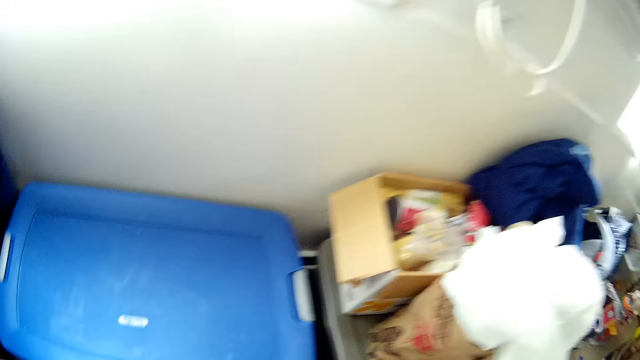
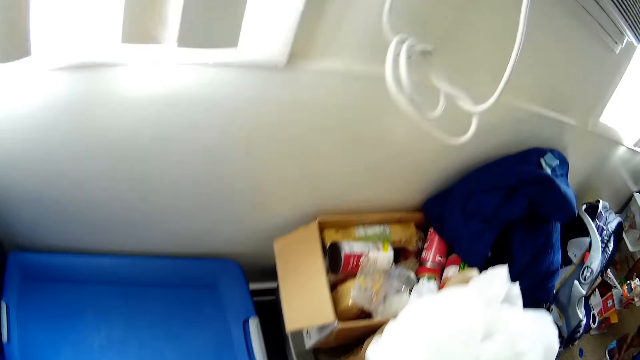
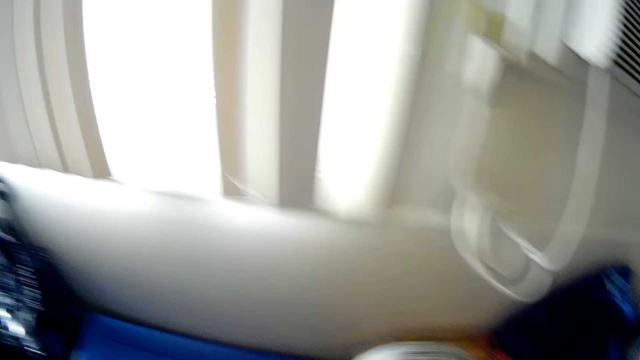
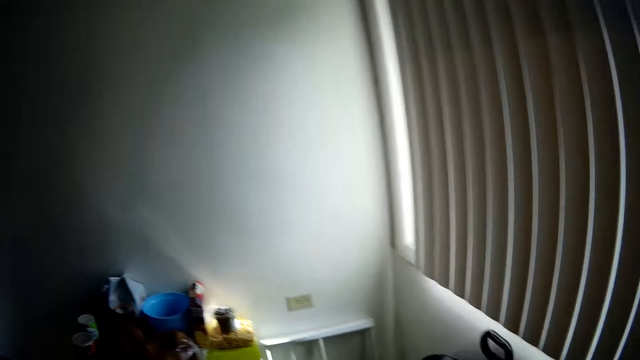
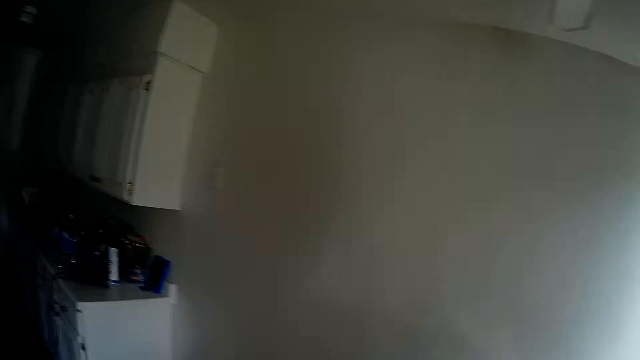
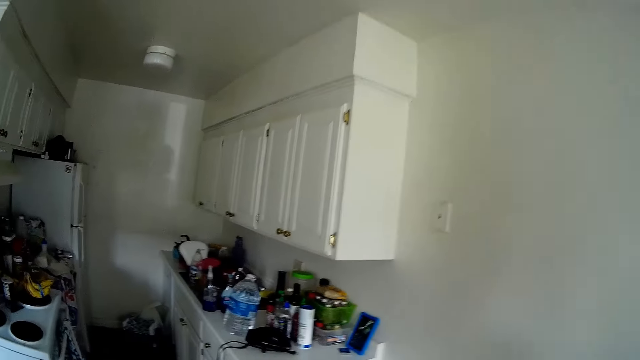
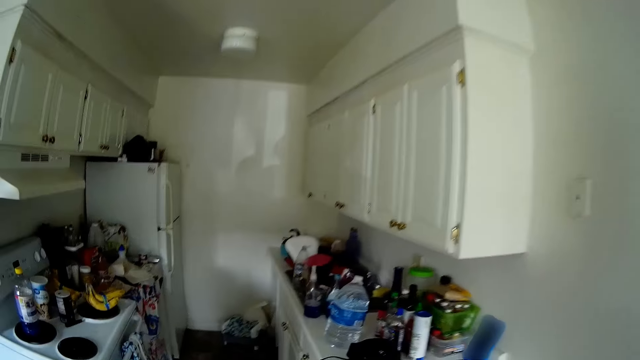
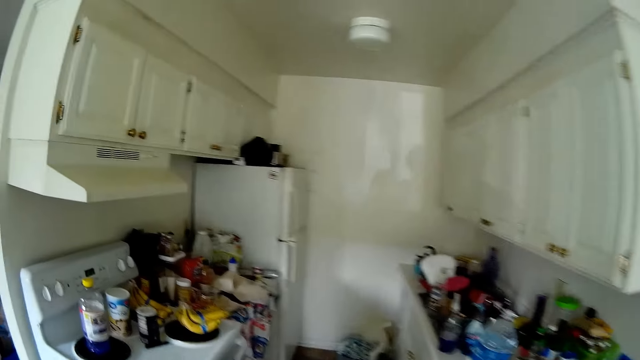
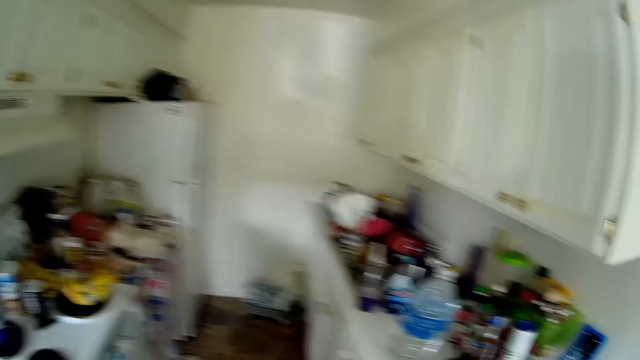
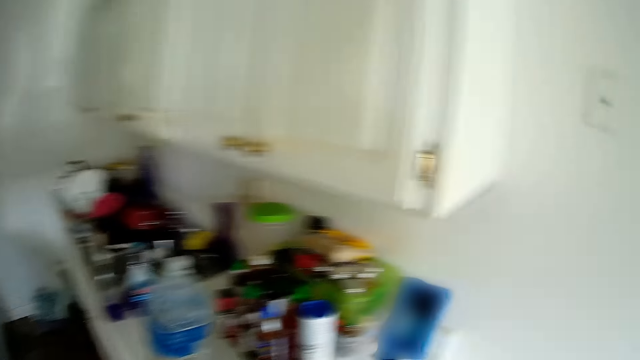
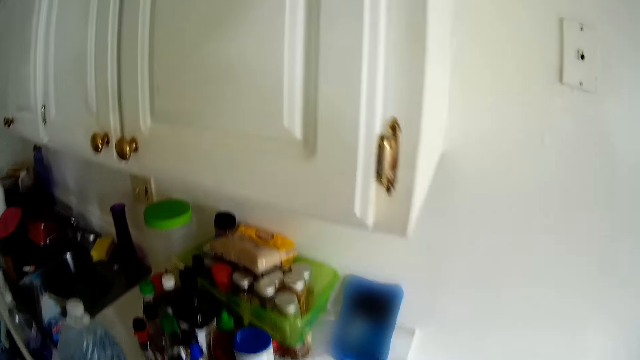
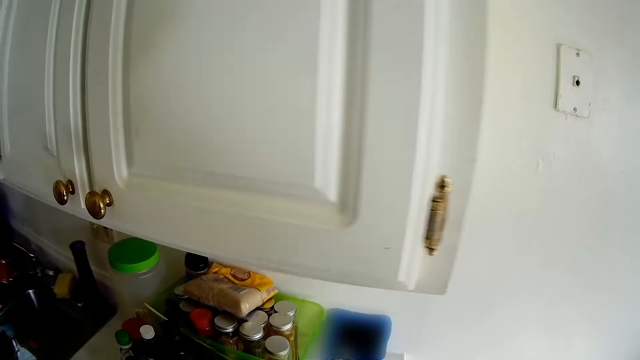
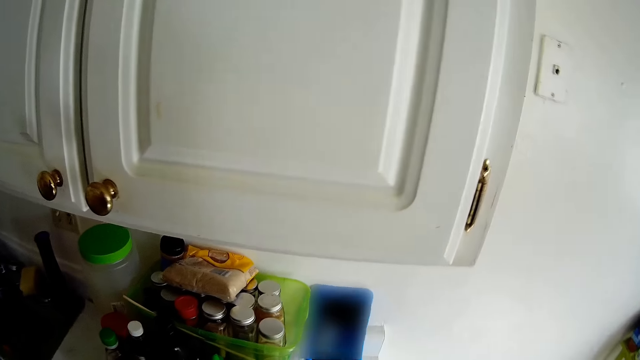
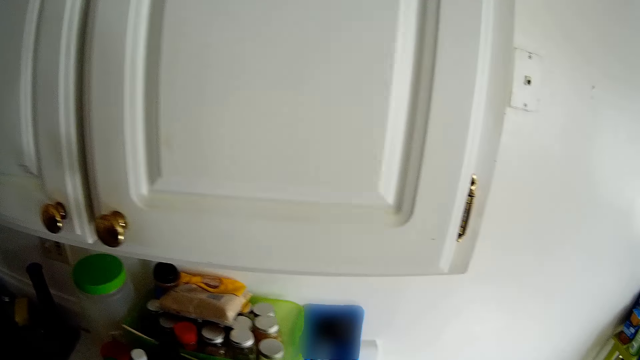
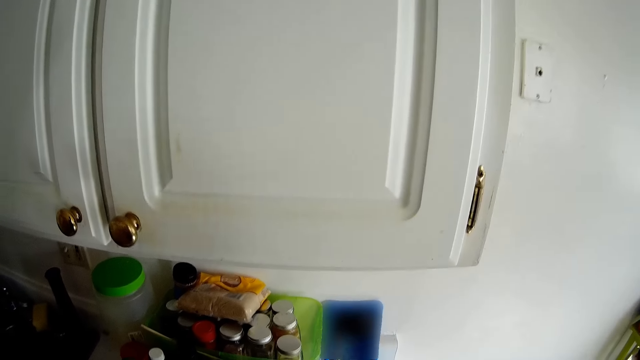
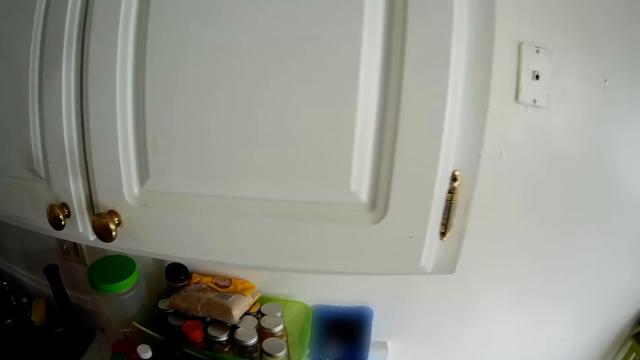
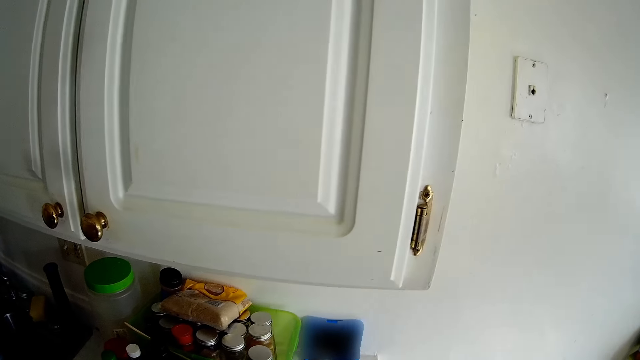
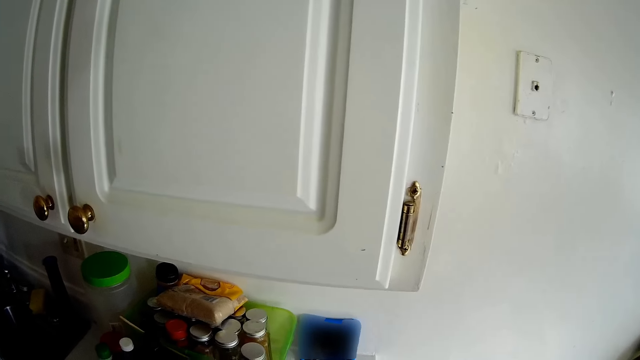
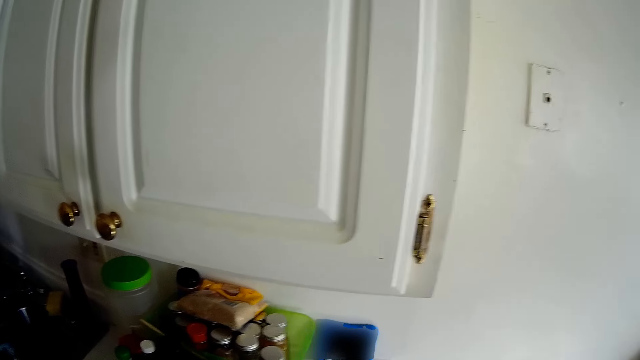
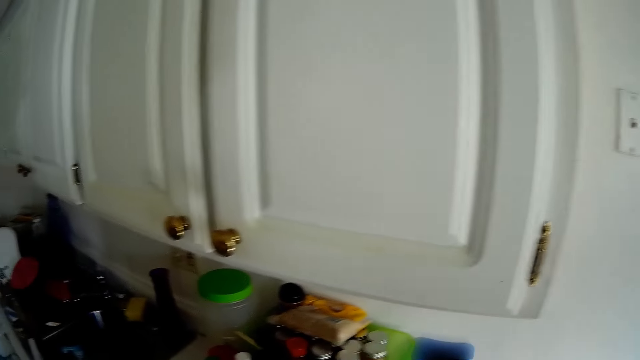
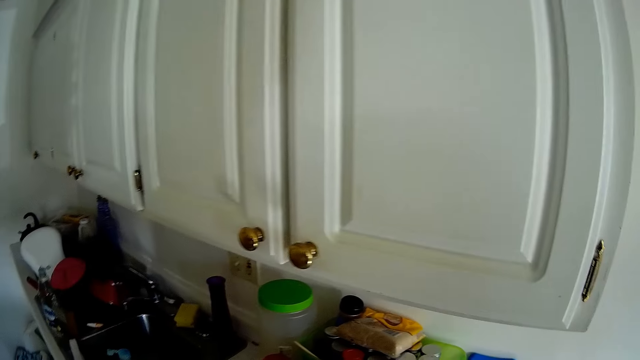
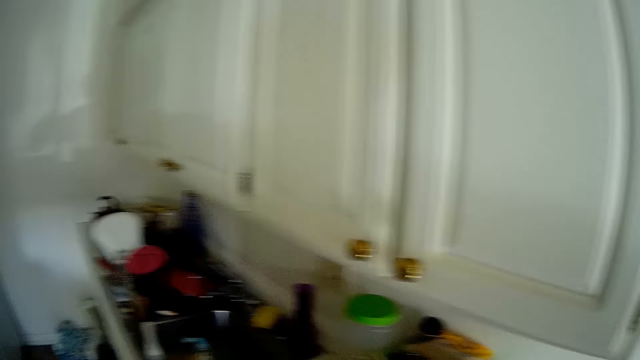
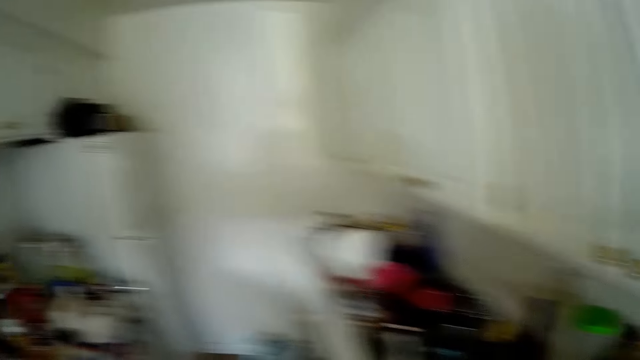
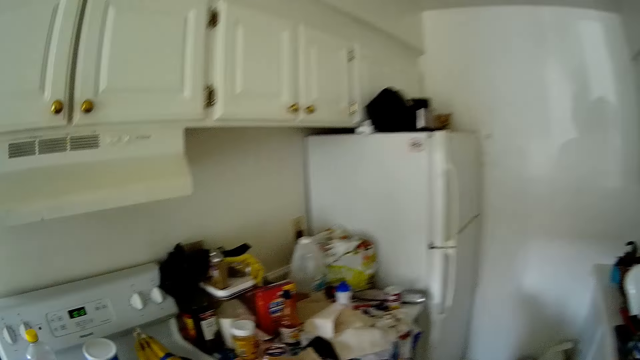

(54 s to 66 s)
The camera wearer looks around and walks around the kitchen.

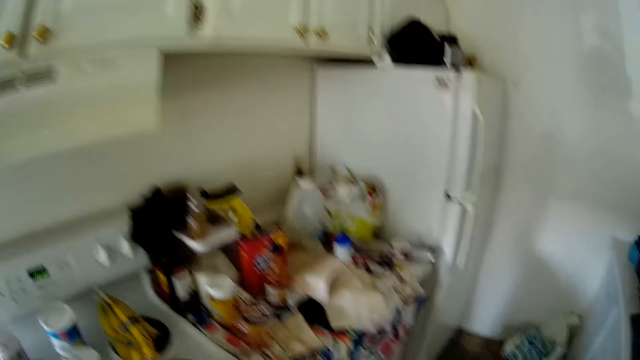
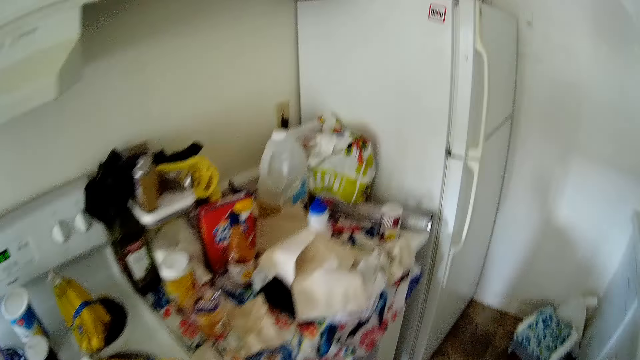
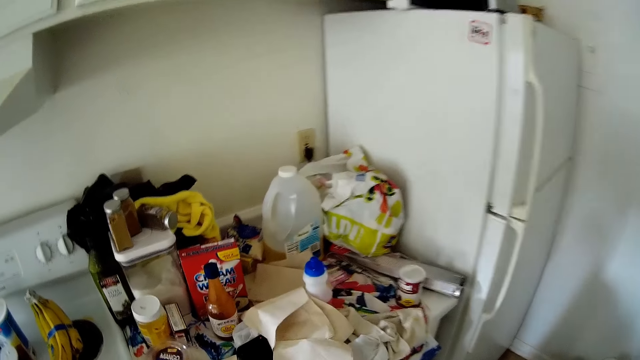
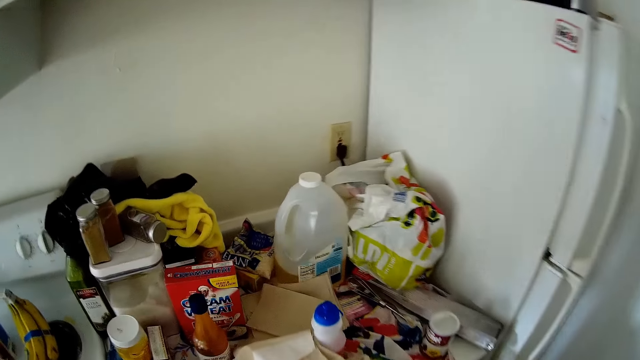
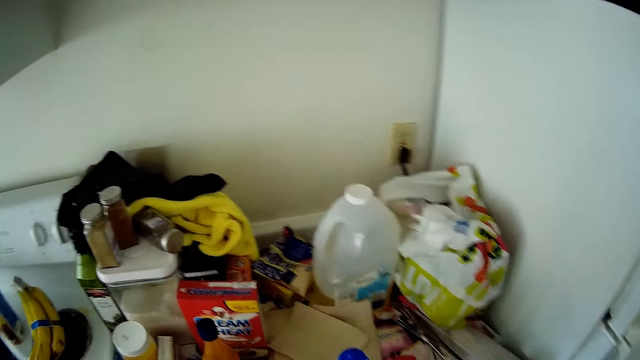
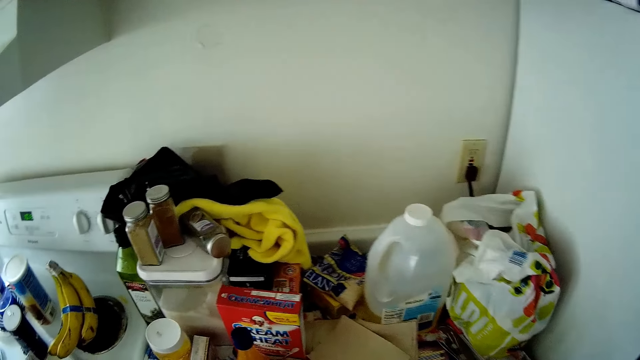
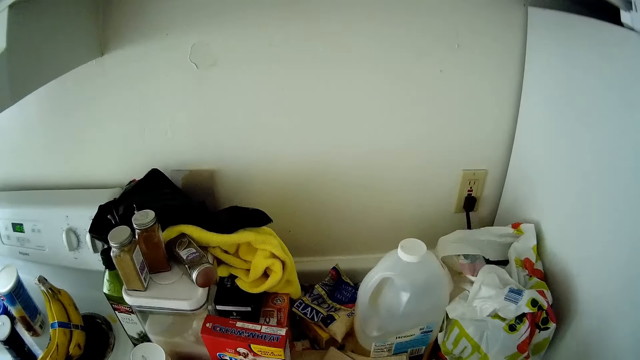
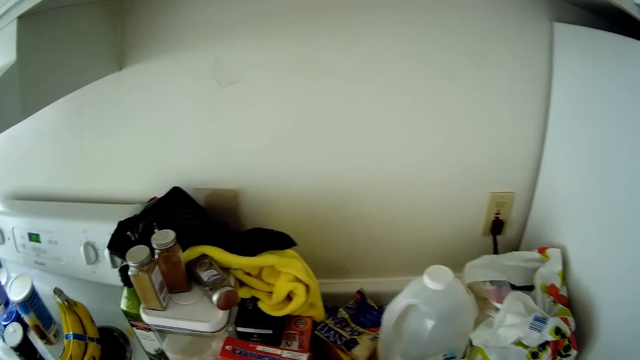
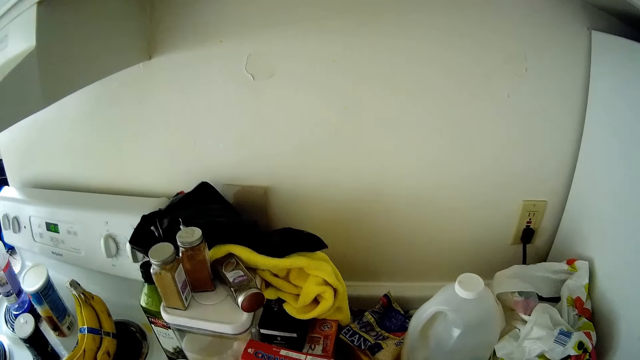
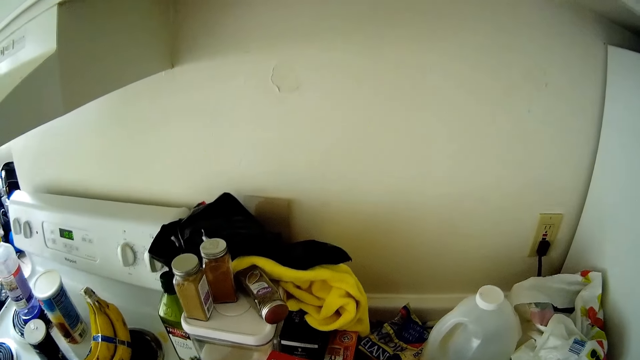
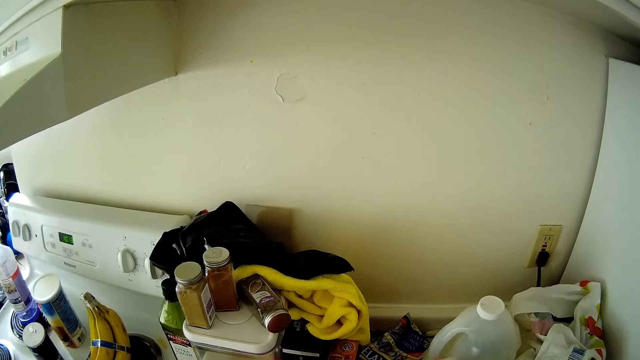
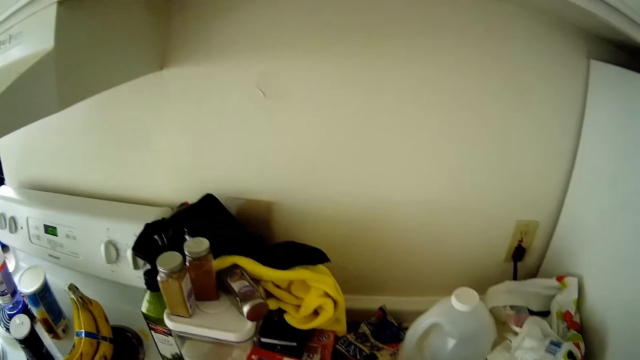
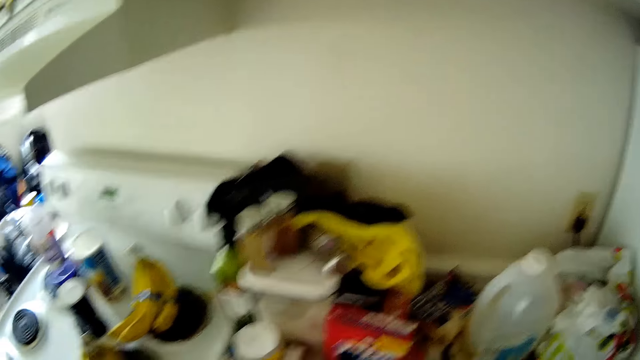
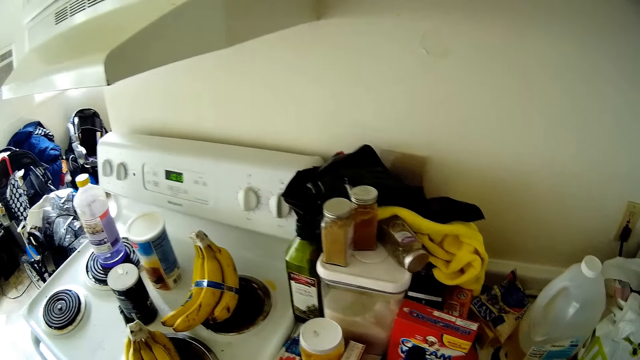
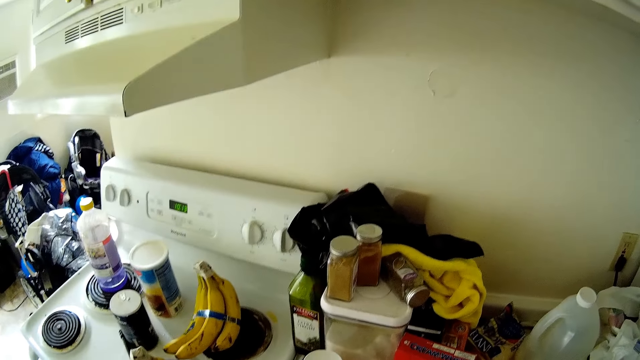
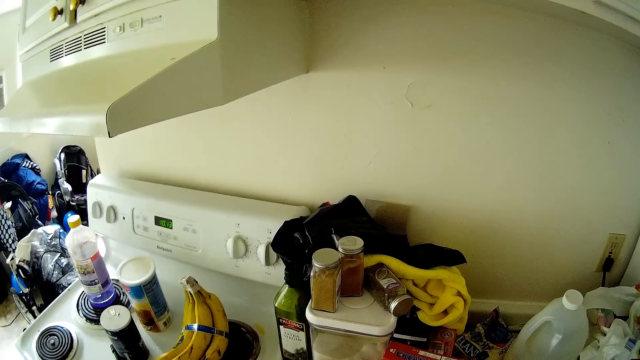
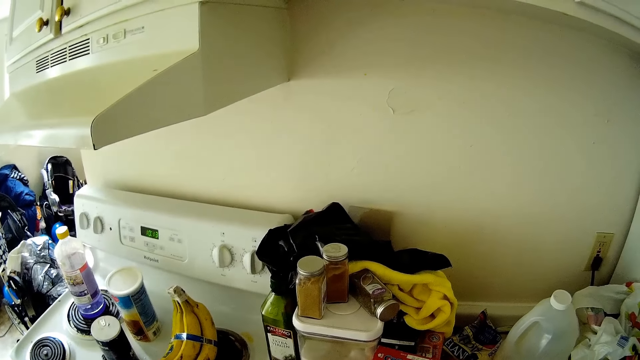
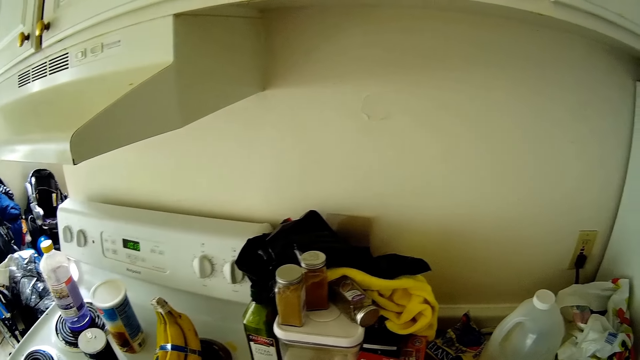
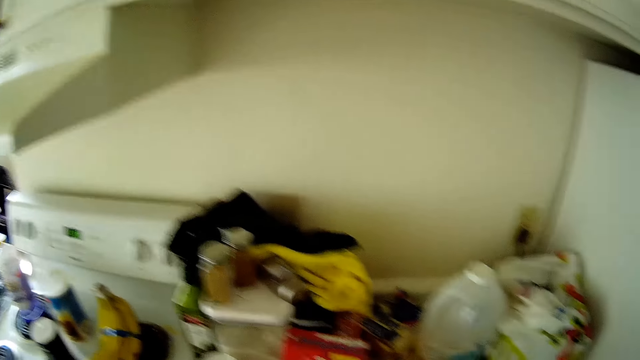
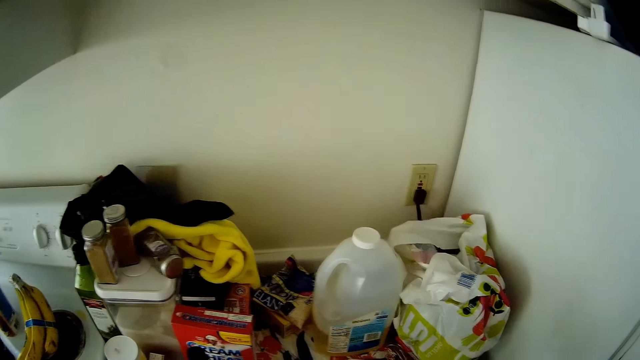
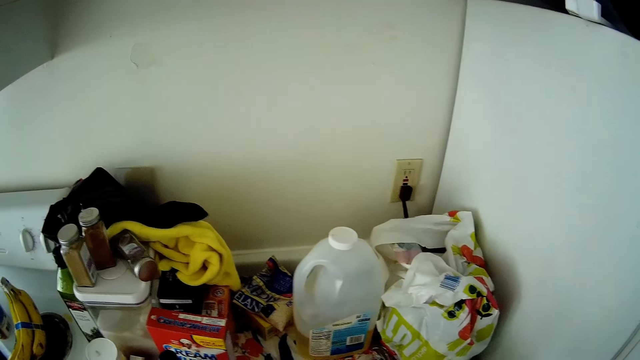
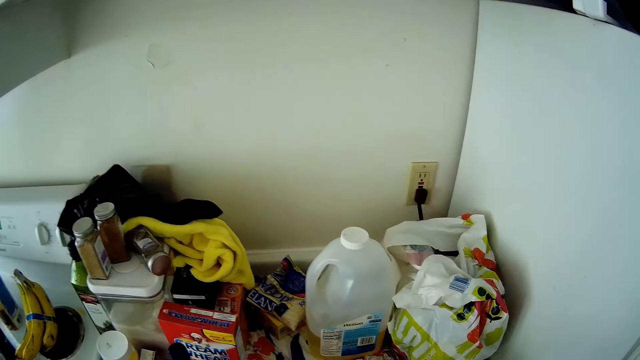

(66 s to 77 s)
The camera wearer transfers some provisions from a slab to the plastic bucket with both hands. They look around the gas cooker.
